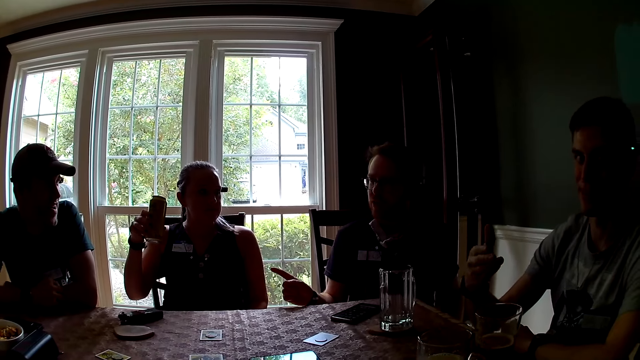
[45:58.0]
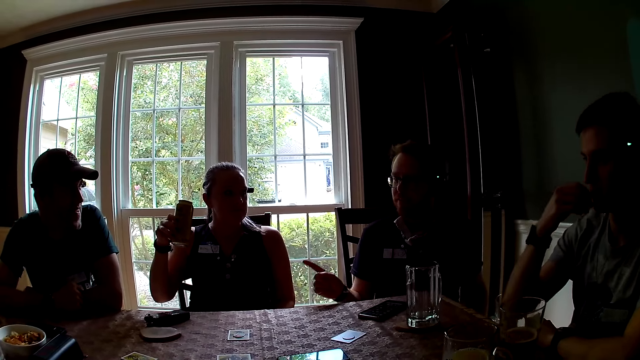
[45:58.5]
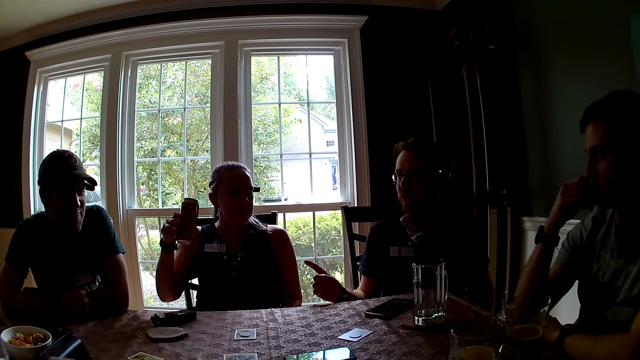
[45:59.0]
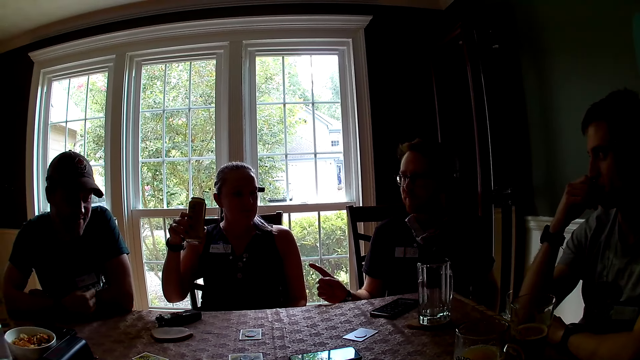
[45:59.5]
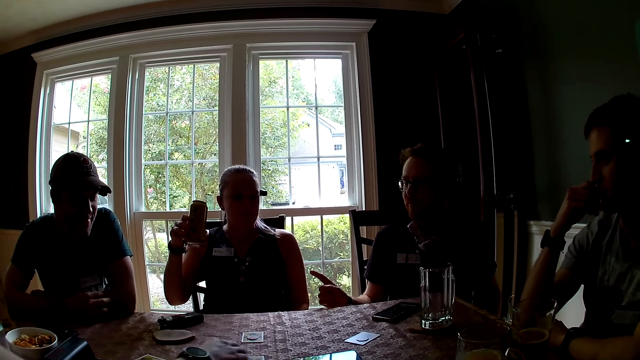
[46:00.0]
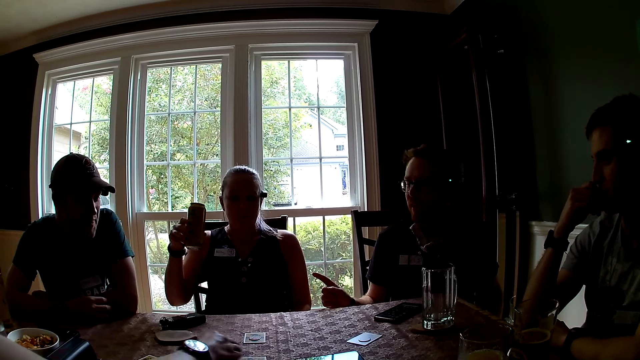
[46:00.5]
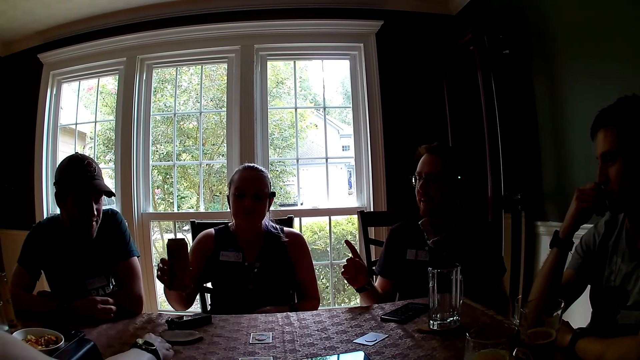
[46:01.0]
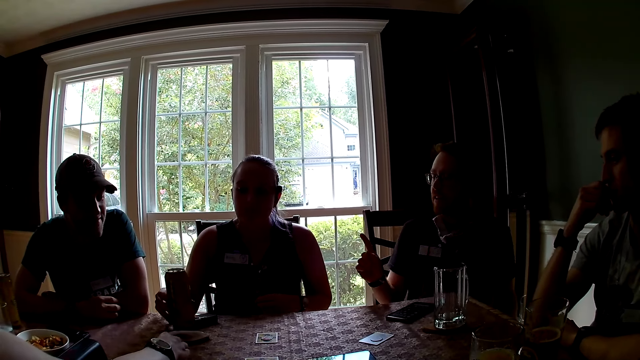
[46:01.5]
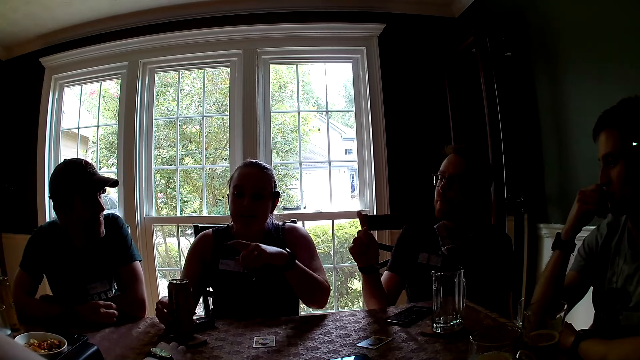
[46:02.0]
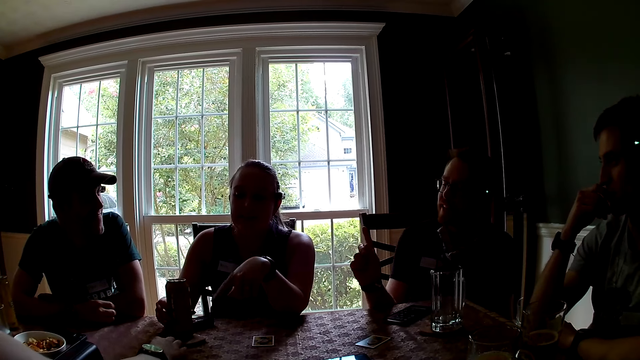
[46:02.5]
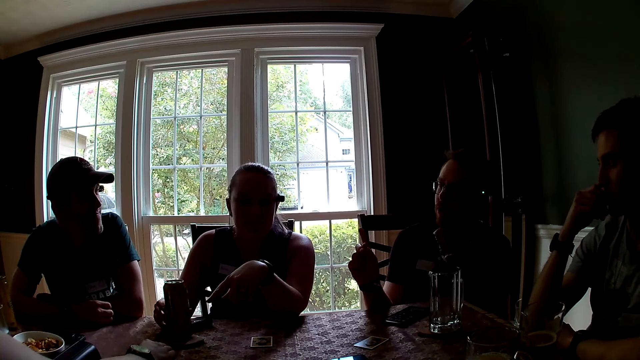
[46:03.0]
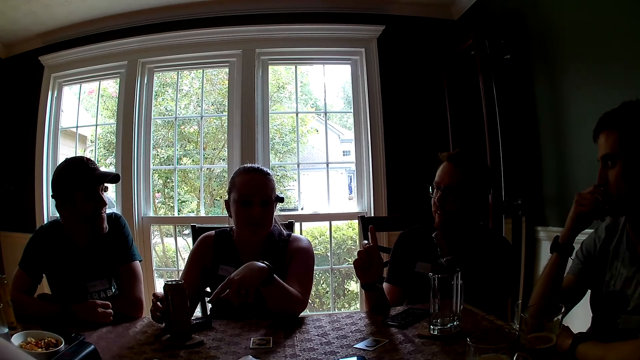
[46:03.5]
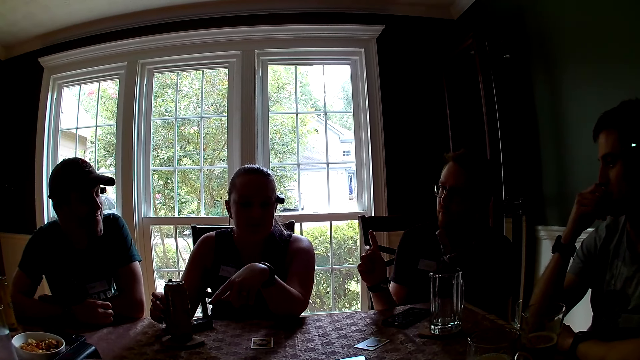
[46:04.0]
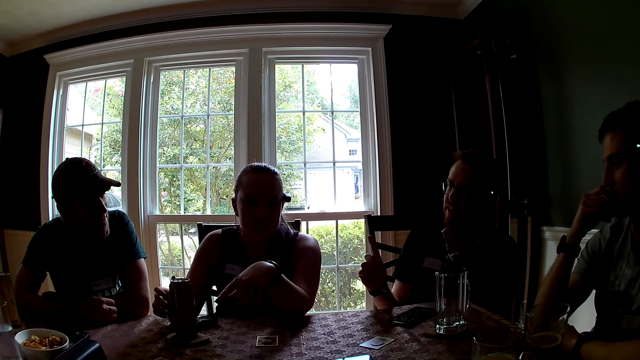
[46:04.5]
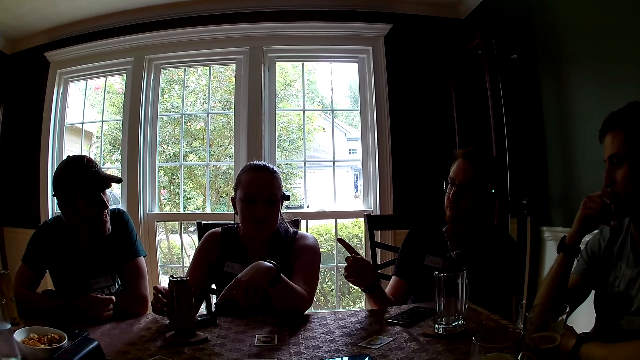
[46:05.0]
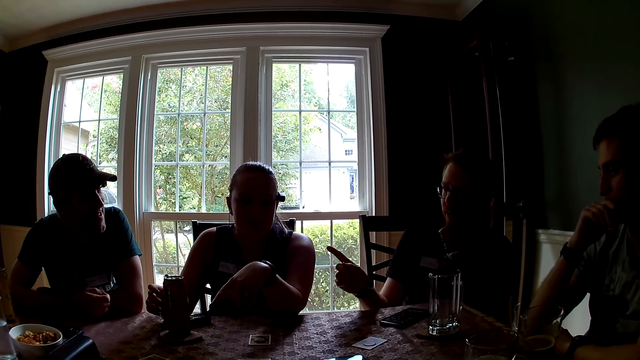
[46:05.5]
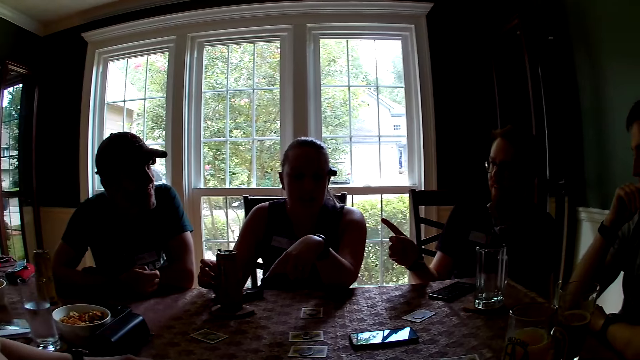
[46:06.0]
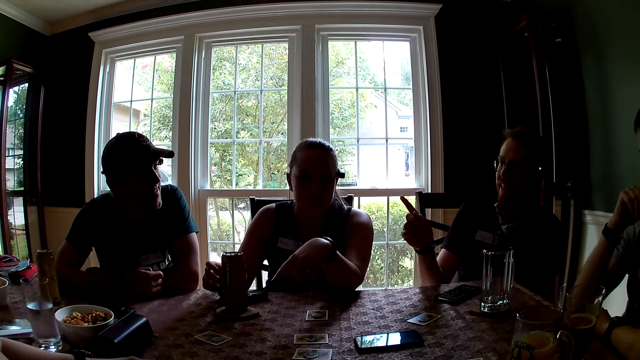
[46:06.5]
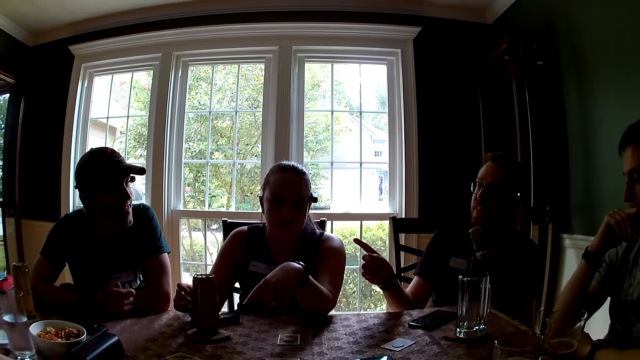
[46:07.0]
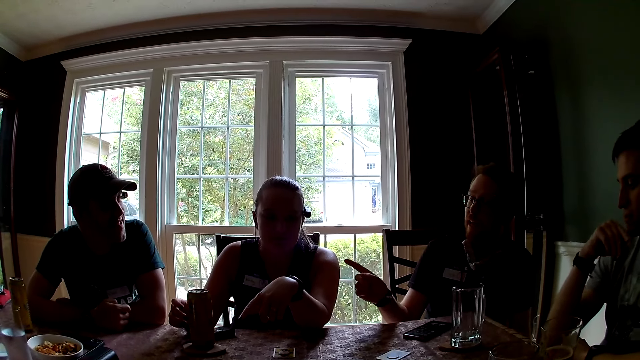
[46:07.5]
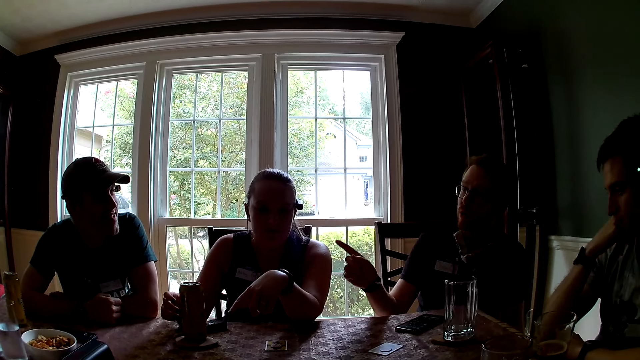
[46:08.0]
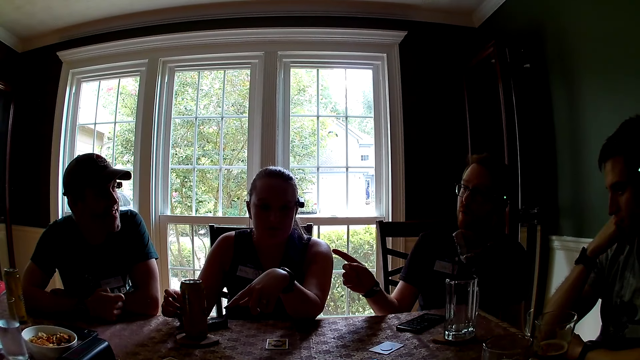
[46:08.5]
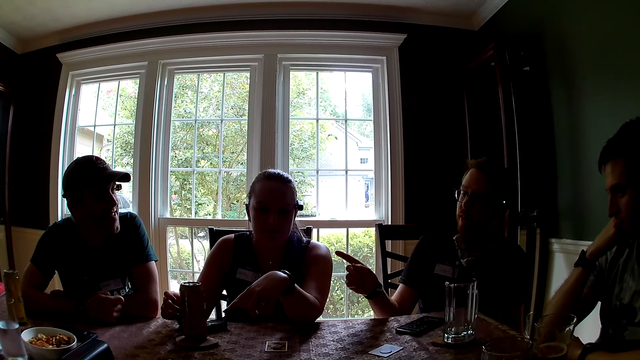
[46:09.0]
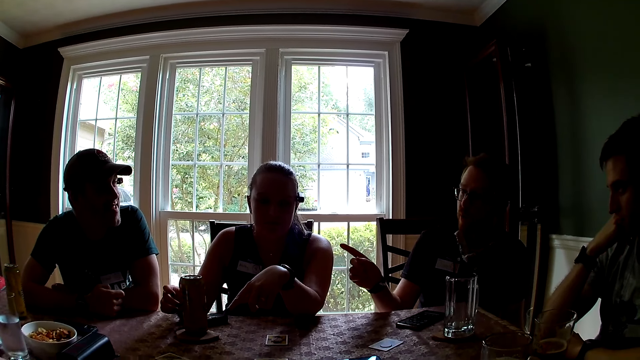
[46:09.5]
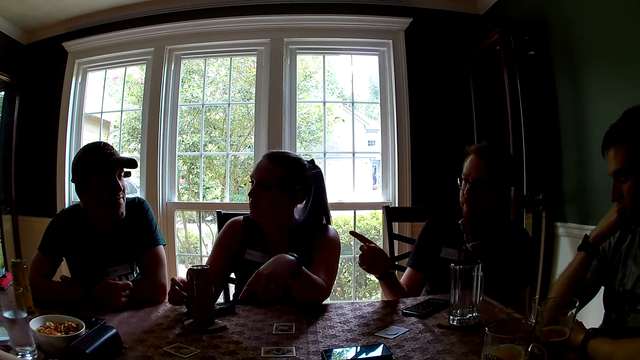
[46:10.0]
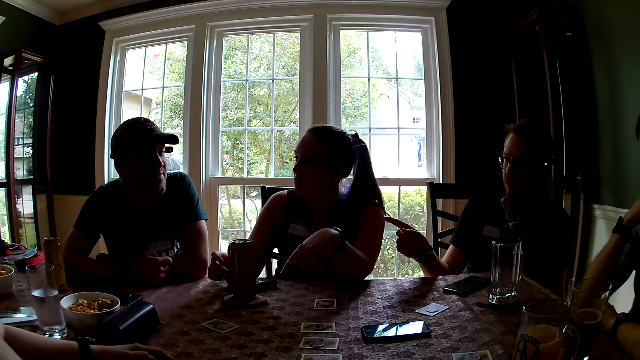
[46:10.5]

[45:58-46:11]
The woman places the canned drink in her right hand. The woman speaks to the man. The woman replies to the man.

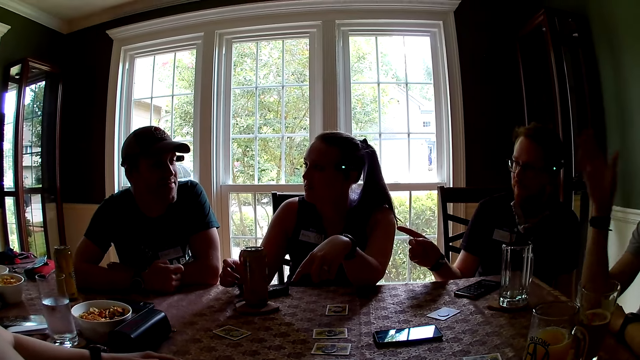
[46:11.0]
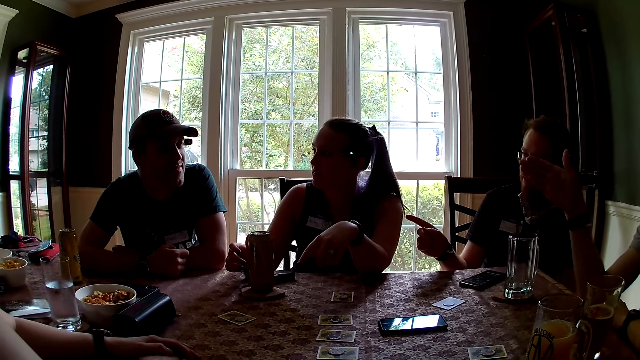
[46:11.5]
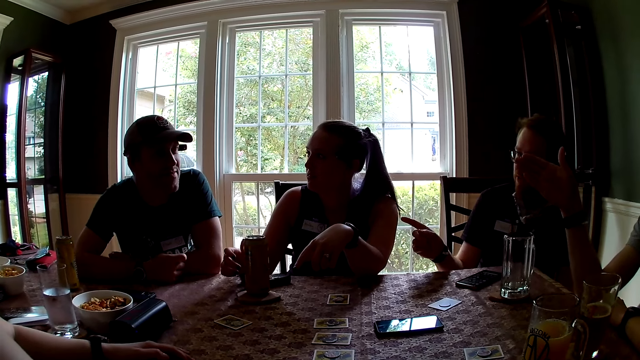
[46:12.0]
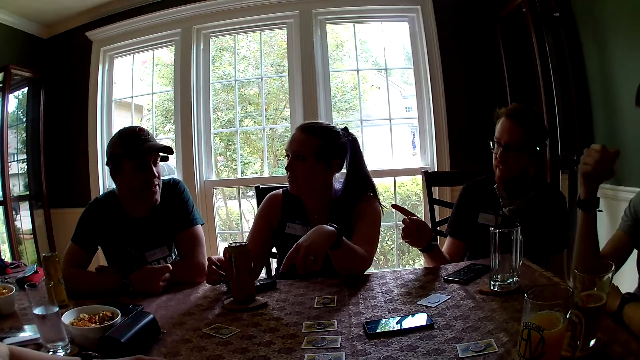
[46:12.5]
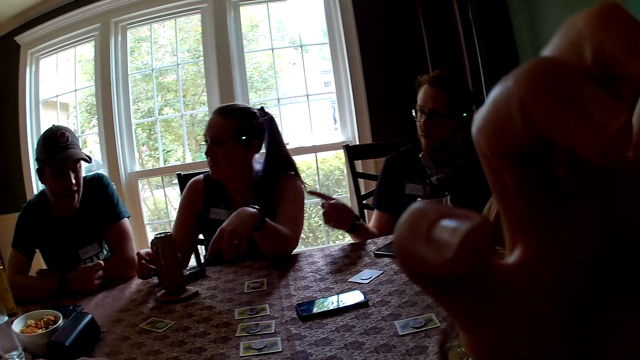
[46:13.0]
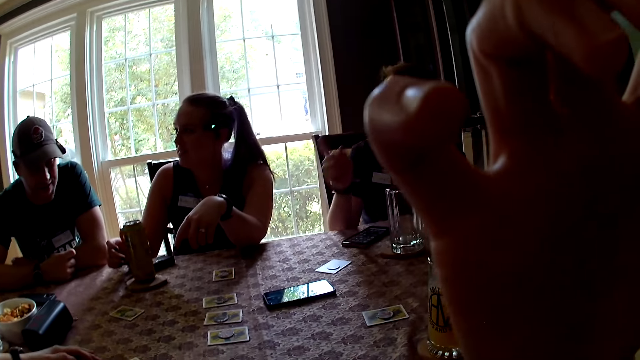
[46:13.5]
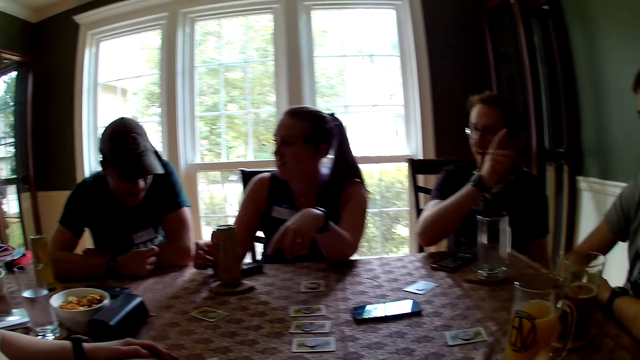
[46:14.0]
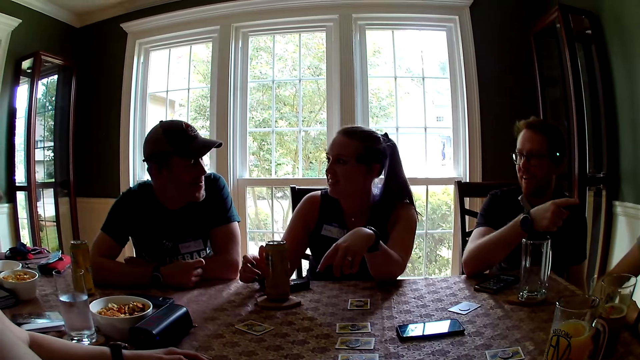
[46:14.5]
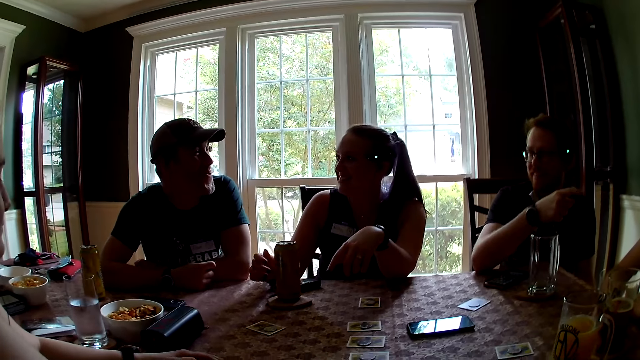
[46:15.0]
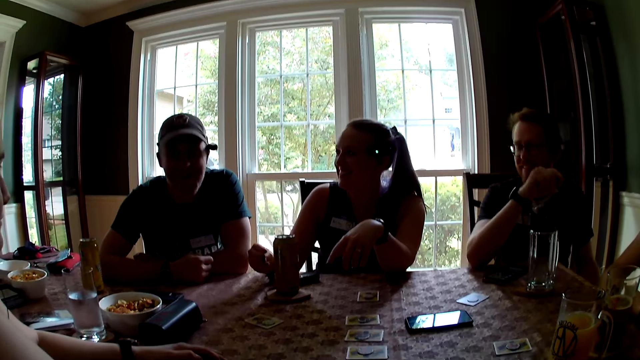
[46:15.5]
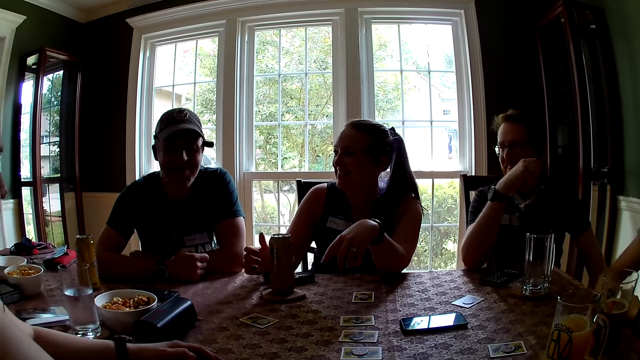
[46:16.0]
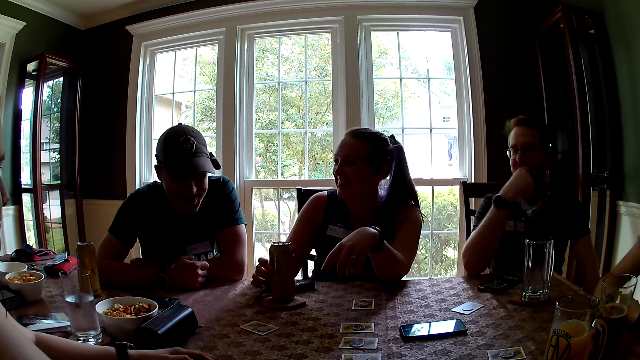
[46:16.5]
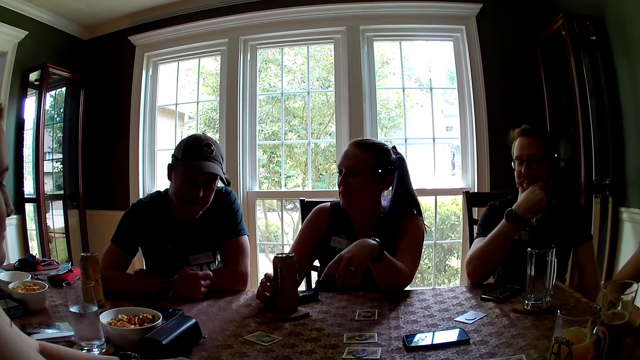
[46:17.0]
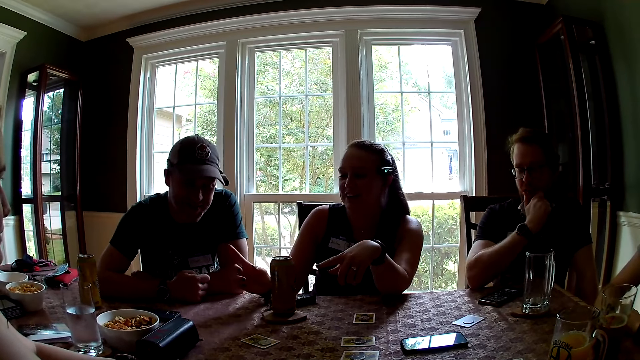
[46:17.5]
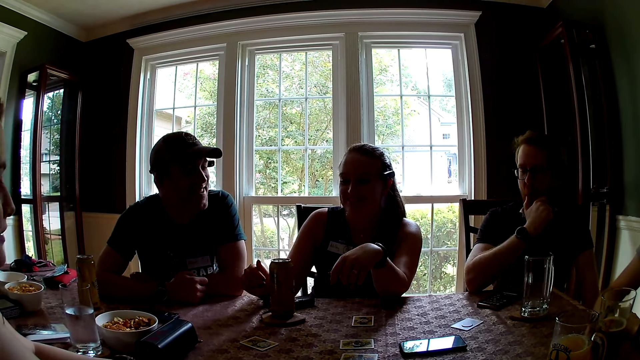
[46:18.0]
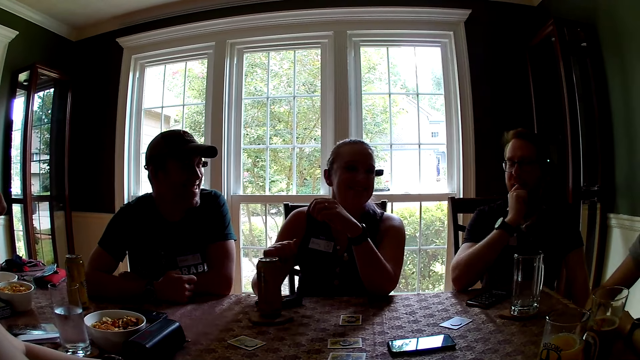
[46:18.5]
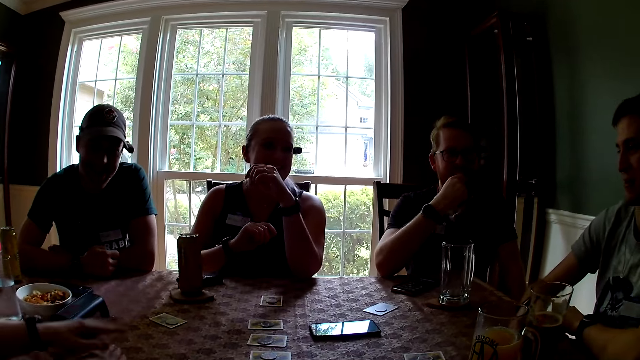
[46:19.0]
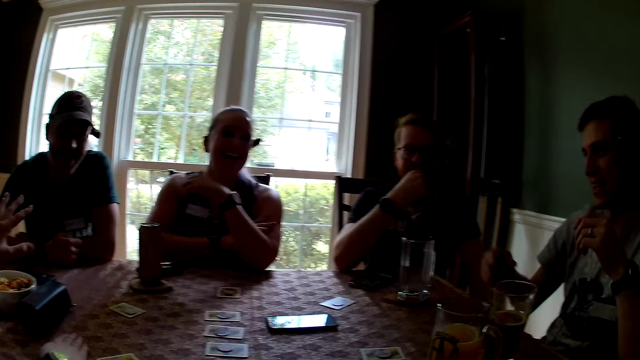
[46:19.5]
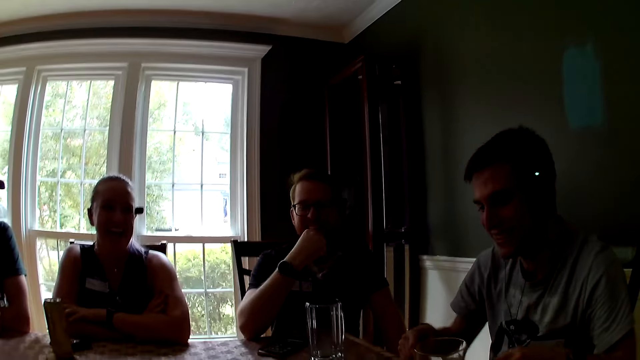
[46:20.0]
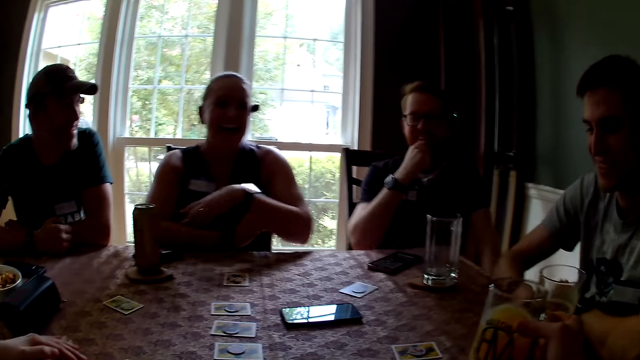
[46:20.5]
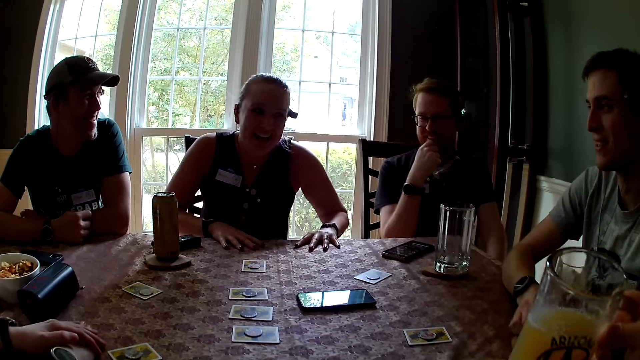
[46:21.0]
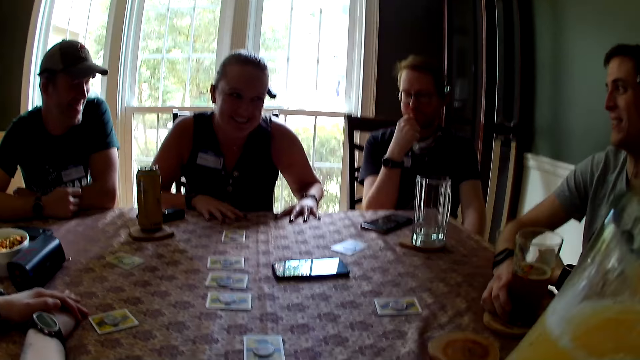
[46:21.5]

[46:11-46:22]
A man replies to another man. A third man speaks to the group of people at the table. The camera wearer looks around.
